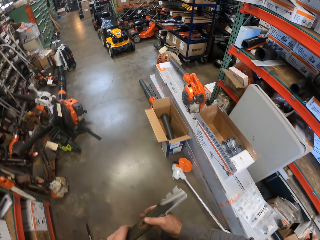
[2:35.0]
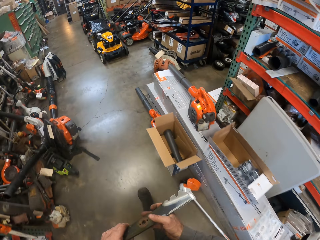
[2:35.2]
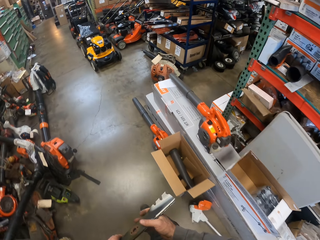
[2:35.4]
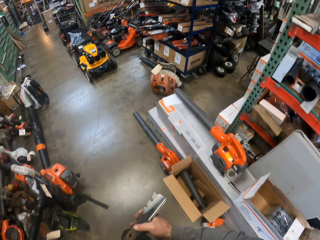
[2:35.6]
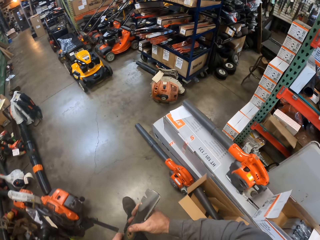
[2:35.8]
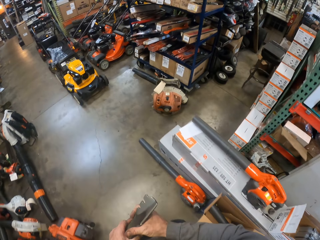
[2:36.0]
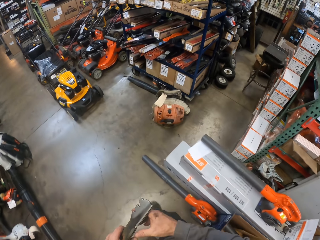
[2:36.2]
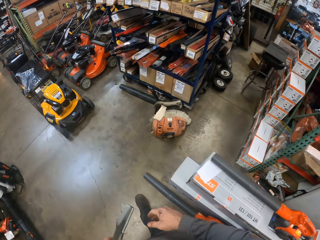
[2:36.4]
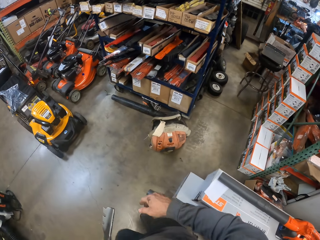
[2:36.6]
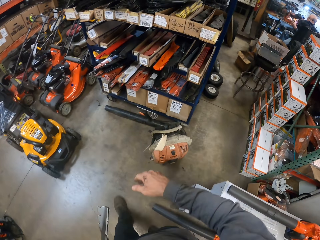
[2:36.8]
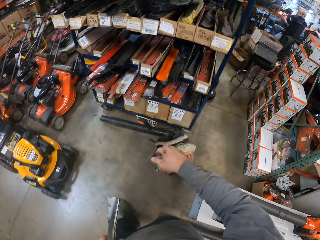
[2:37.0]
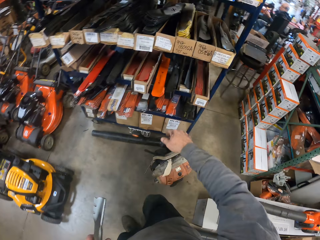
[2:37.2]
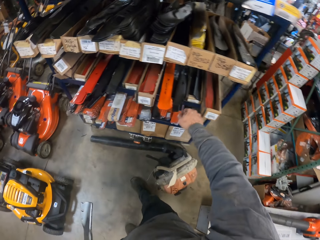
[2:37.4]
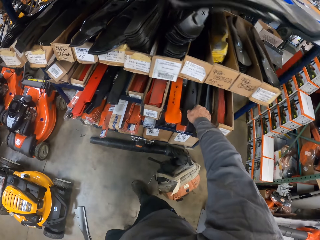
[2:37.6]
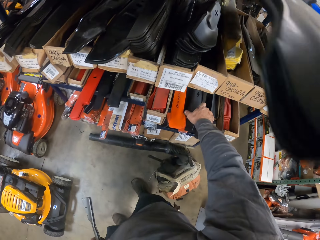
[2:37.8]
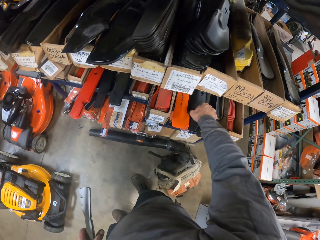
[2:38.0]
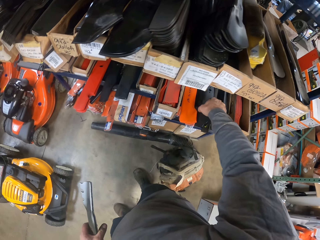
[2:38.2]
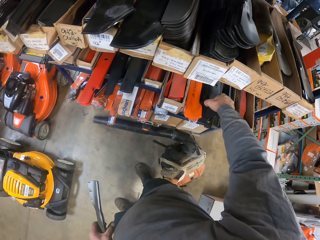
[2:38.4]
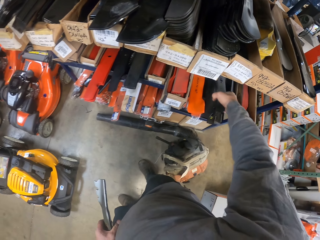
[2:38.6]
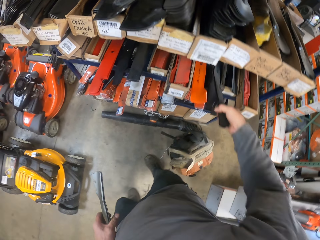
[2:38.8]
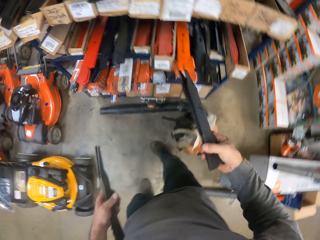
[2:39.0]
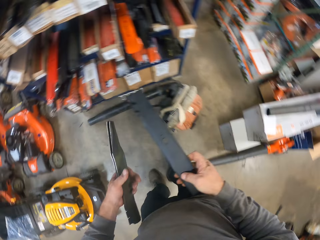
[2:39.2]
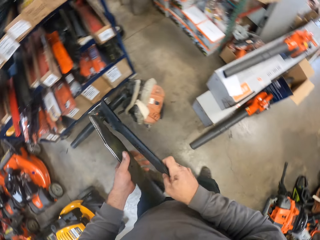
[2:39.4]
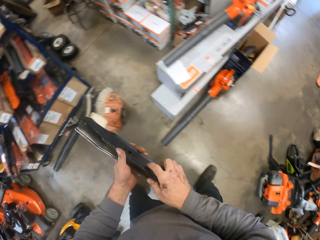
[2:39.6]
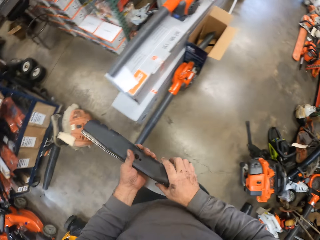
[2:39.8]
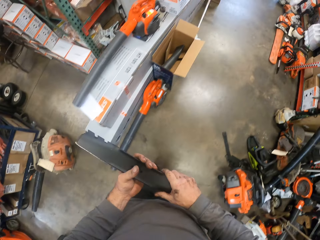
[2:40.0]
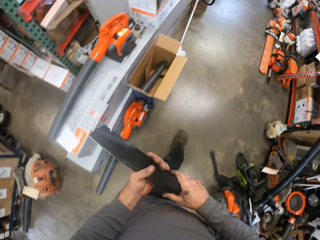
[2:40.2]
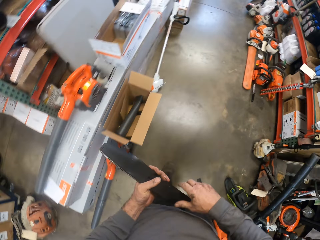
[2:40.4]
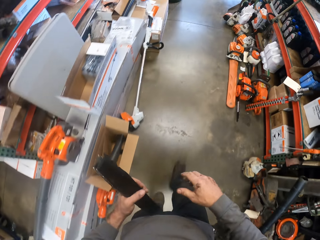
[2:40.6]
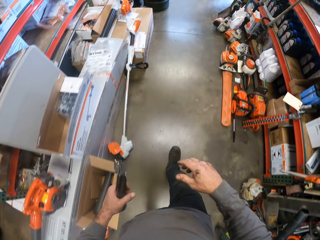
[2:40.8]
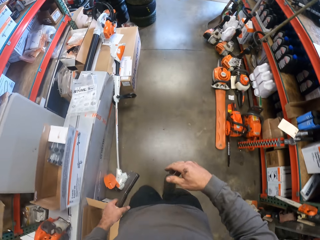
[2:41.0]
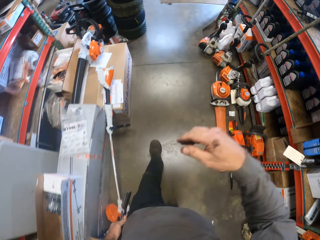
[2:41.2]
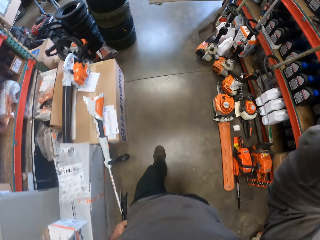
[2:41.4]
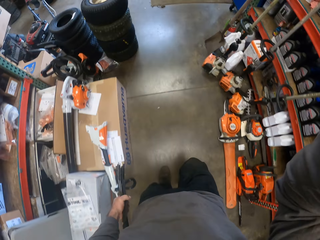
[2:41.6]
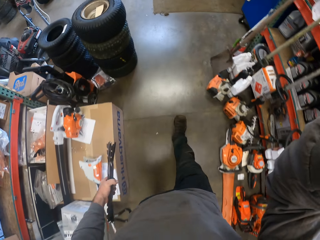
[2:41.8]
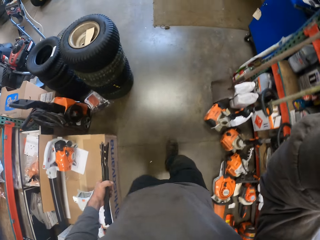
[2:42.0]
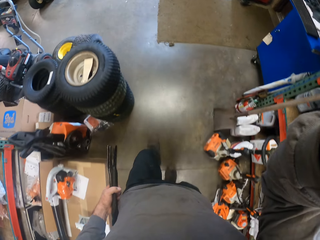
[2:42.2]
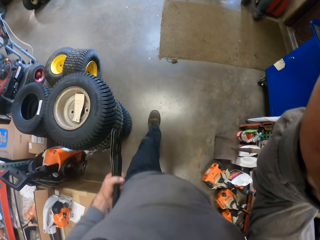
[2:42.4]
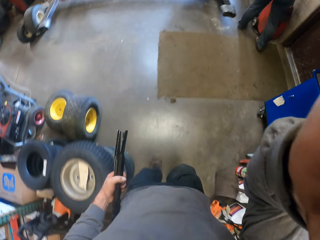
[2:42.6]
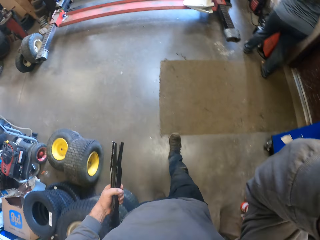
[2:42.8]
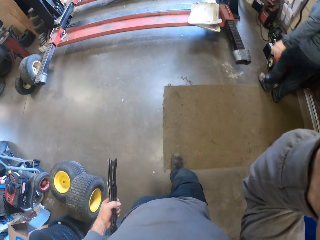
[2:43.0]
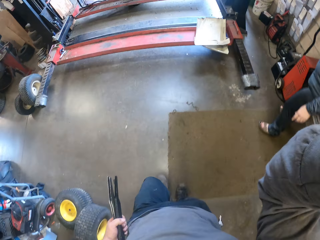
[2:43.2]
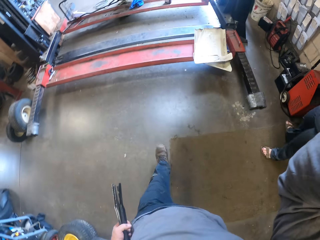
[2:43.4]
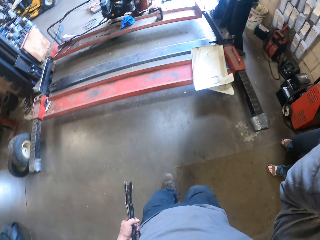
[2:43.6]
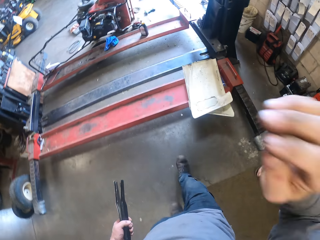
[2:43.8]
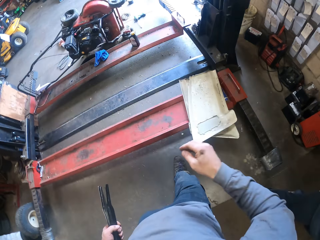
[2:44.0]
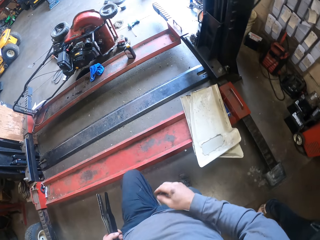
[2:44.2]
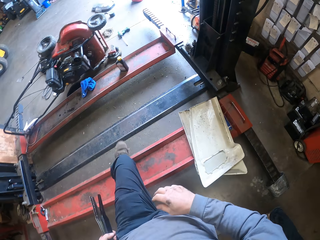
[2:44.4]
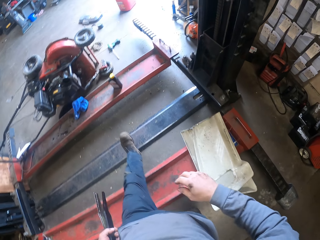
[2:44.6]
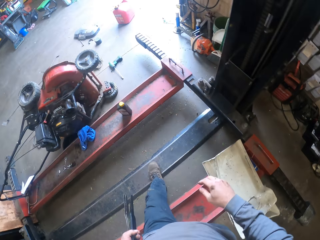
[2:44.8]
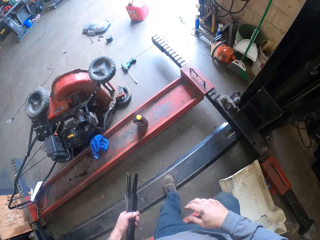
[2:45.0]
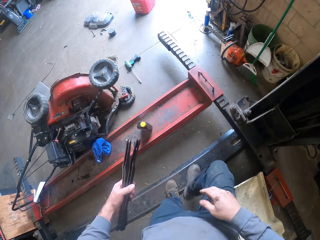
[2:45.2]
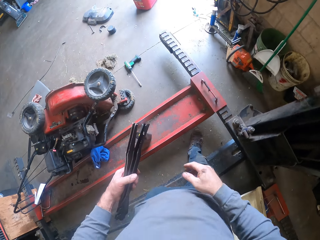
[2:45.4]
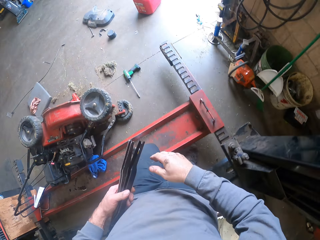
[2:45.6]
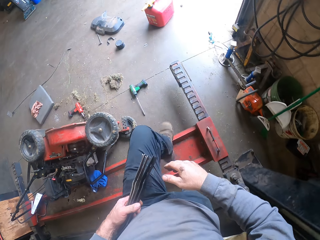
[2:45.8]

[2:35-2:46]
The camera wearer picks an aluminum metal. They carry another blade. They walk around and lift the right hand.

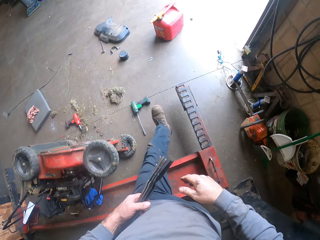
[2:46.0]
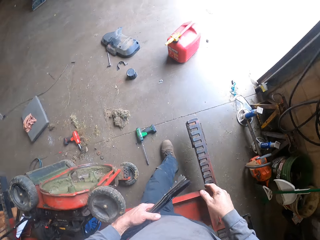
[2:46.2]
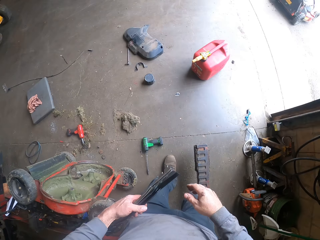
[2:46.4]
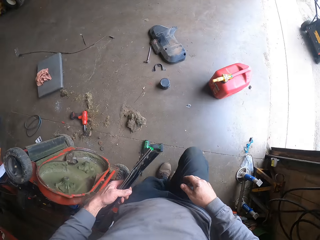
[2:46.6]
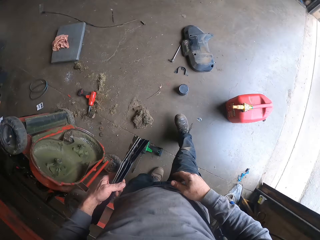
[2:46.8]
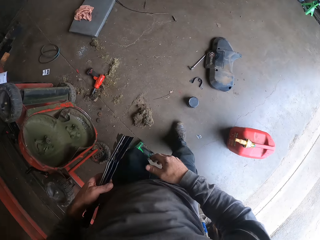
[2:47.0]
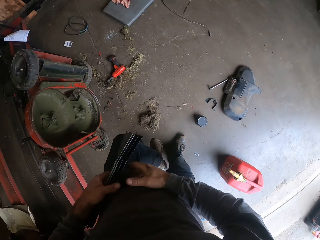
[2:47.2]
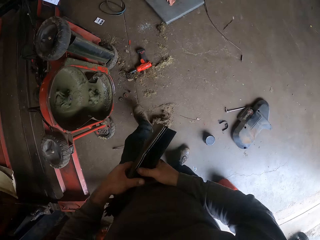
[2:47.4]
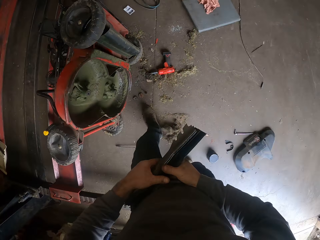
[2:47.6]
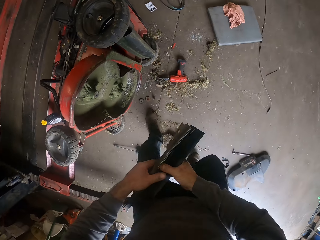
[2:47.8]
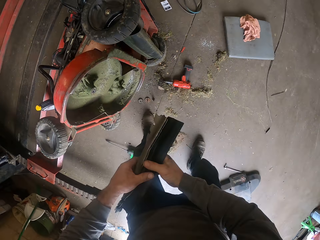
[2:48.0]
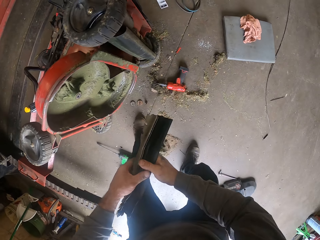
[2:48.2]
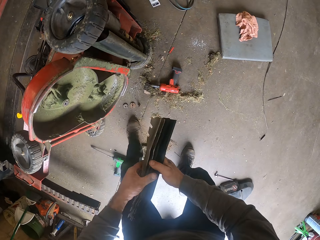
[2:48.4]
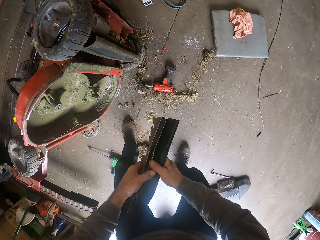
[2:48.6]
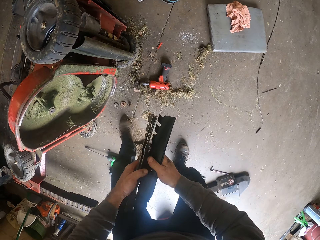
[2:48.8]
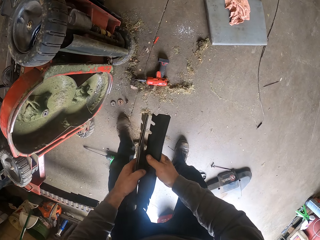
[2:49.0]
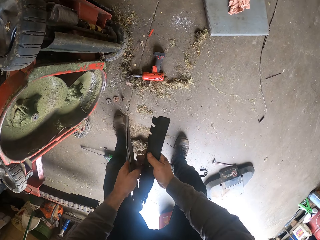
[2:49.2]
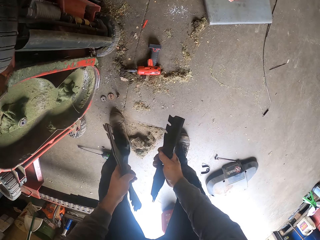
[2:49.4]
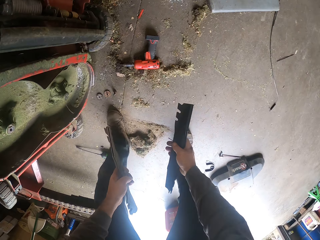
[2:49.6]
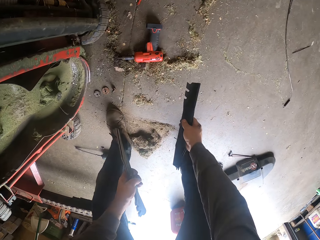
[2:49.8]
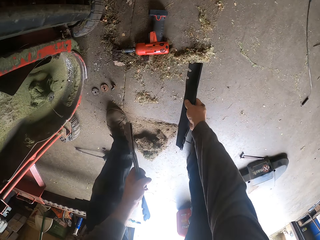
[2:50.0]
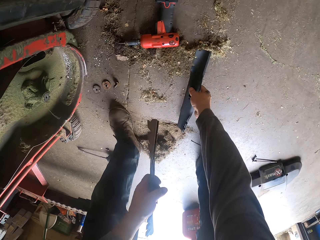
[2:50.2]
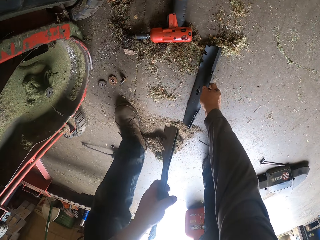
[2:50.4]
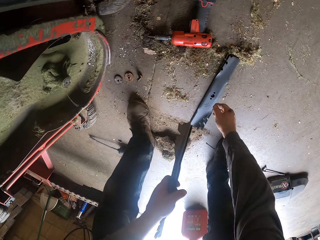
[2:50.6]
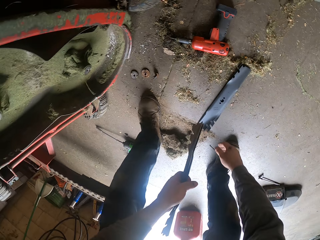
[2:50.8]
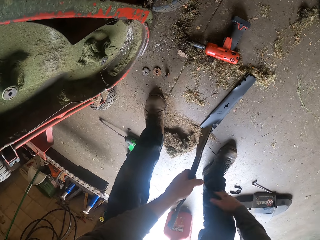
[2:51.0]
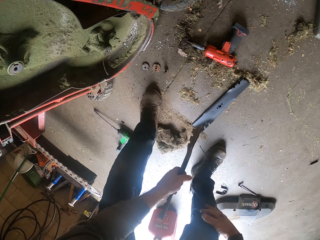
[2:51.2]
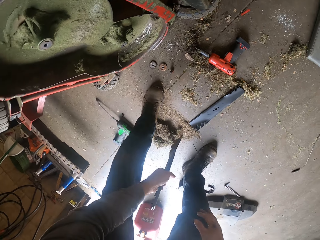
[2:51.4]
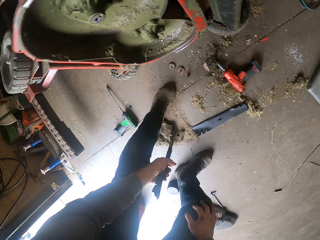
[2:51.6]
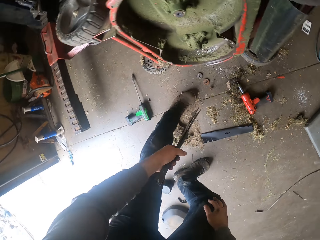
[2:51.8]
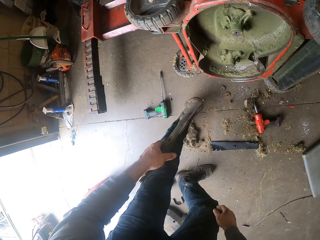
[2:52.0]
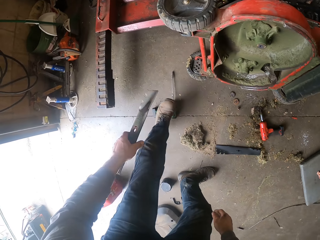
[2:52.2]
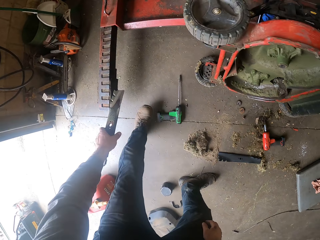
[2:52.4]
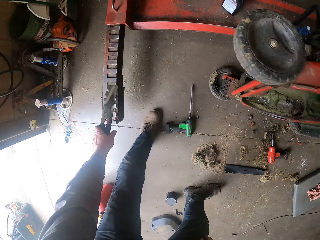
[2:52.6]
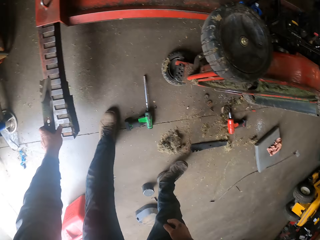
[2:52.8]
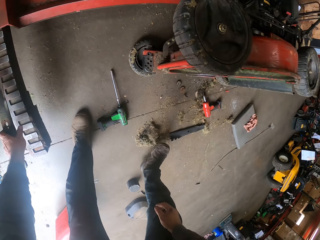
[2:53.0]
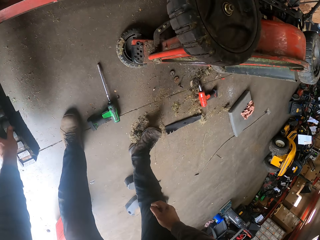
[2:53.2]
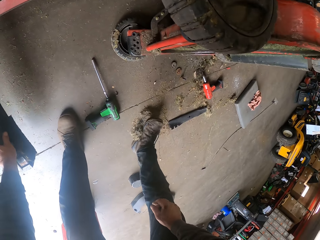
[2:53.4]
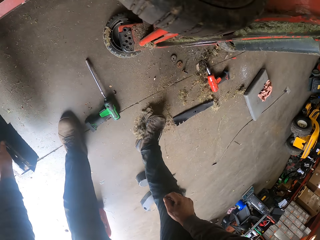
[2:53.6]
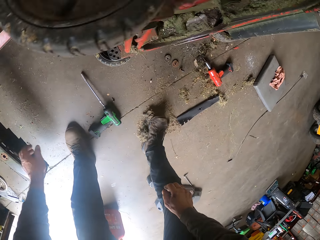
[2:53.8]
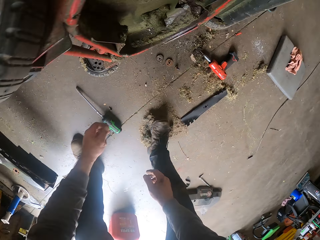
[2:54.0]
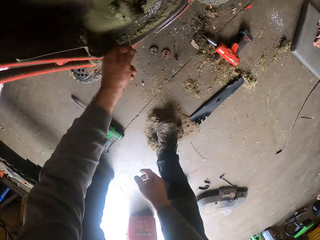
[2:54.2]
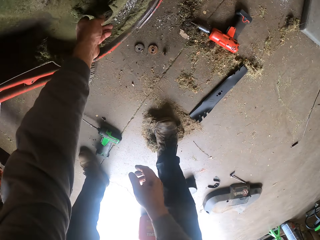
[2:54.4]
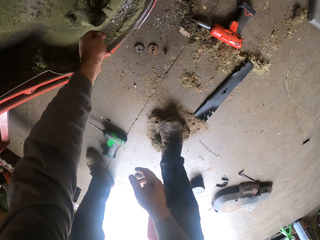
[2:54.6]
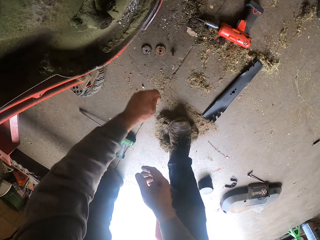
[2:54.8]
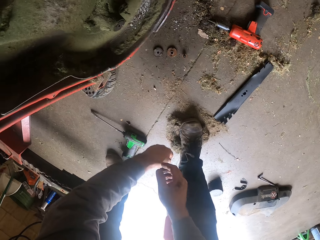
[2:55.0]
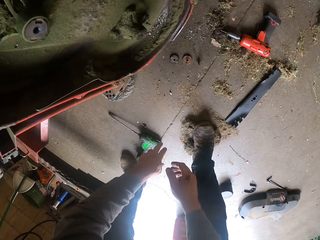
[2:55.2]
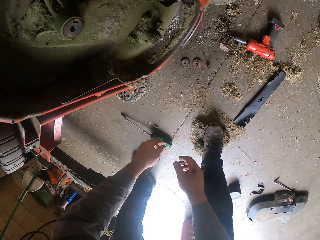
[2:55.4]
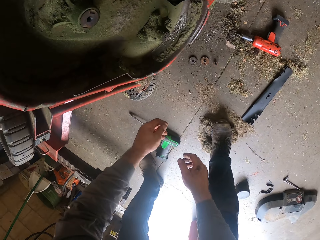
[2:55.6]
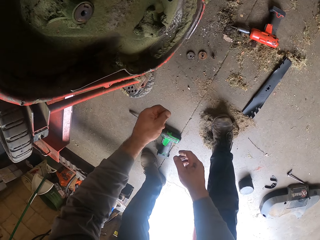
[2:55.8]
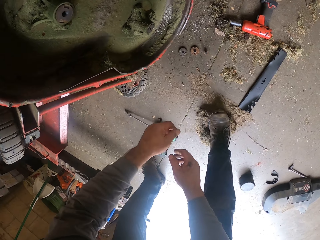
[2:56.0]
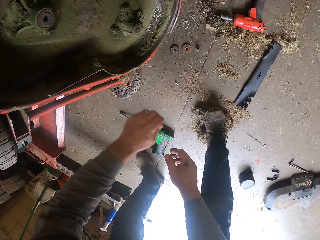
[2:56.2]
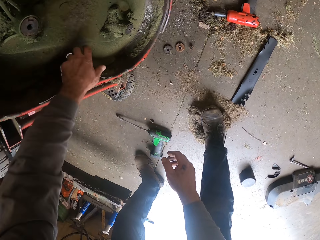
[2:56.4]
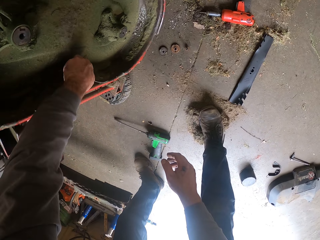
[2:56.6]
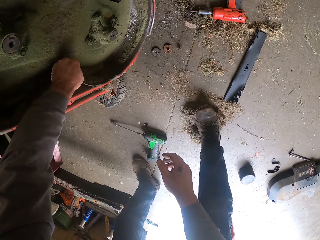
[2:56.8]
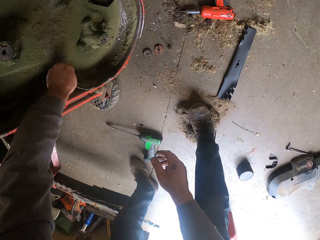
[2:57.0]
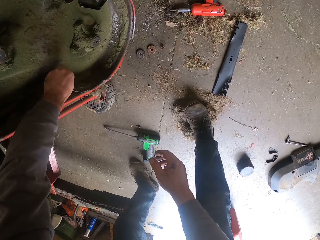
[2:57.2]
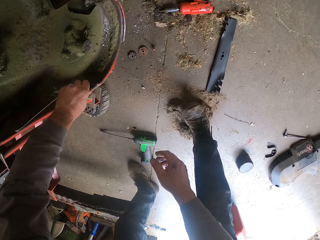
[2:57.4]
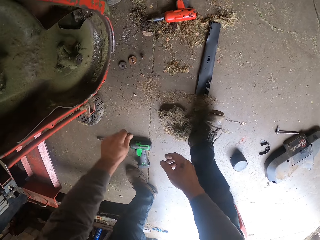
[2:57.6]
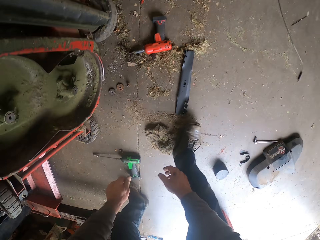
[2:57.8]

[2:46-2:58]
The camera wearer bends down. They drop the blade or aluminum metal on the ground. They put down the metal. They touch the lawnmower.
